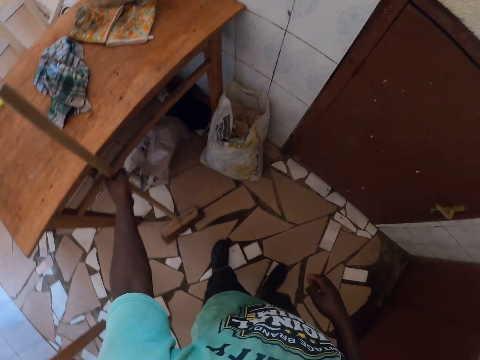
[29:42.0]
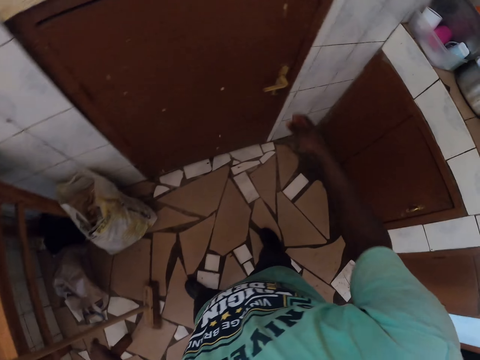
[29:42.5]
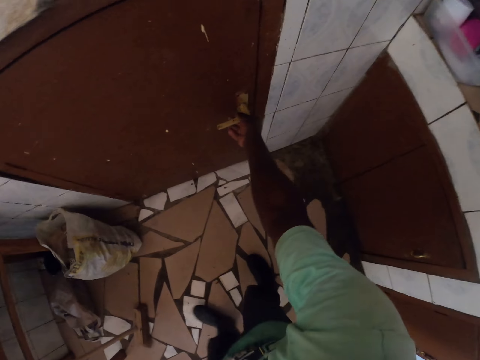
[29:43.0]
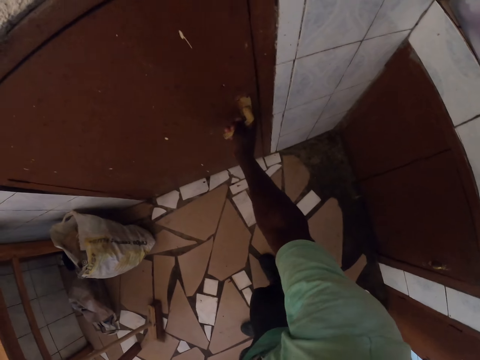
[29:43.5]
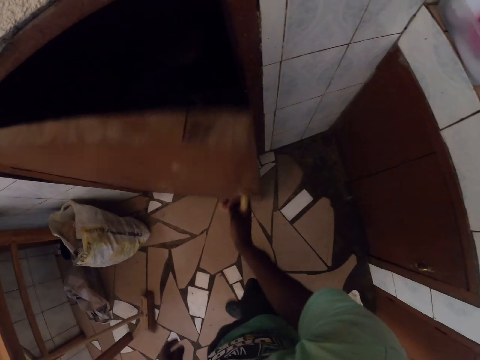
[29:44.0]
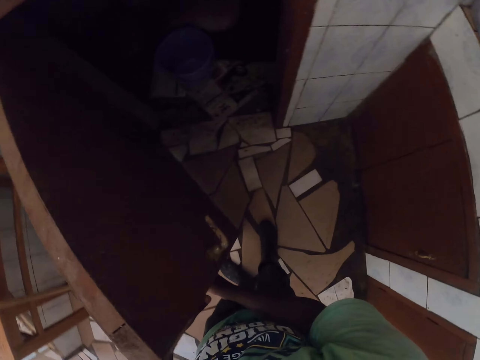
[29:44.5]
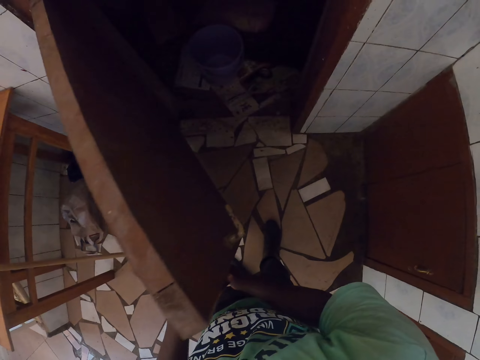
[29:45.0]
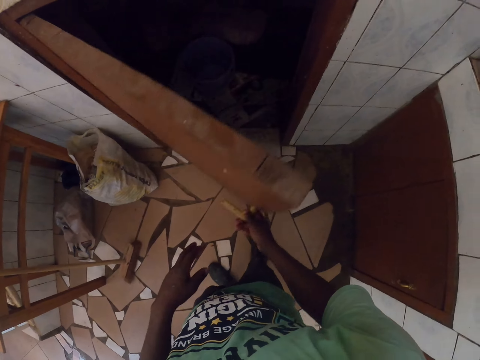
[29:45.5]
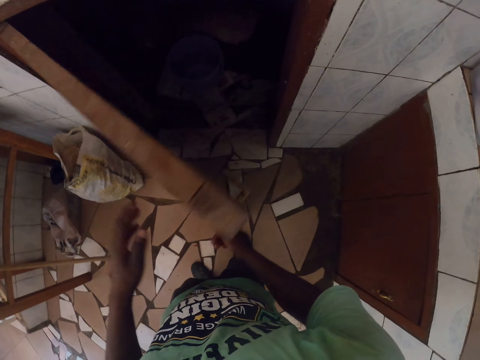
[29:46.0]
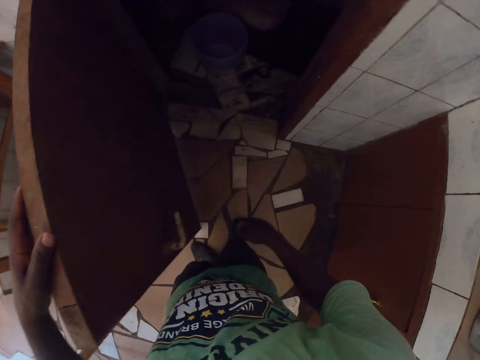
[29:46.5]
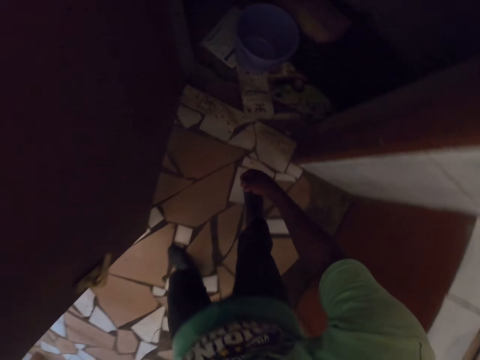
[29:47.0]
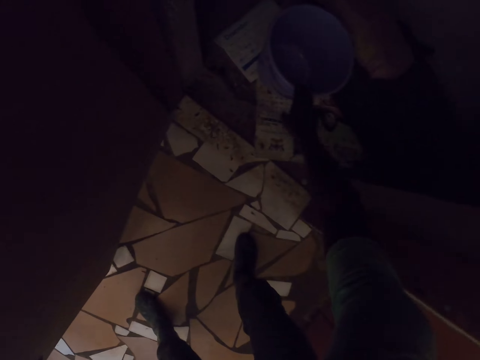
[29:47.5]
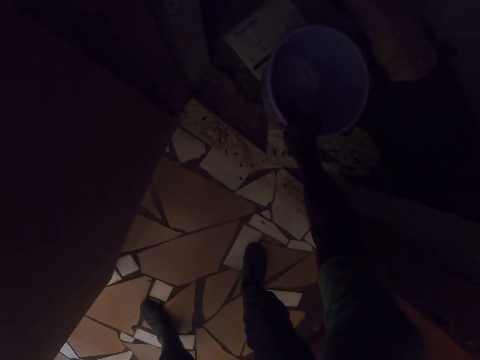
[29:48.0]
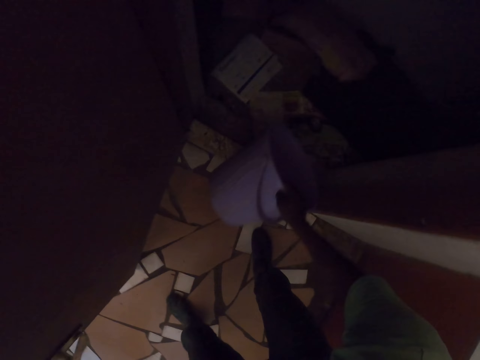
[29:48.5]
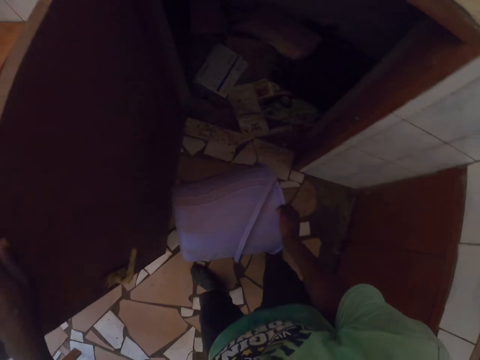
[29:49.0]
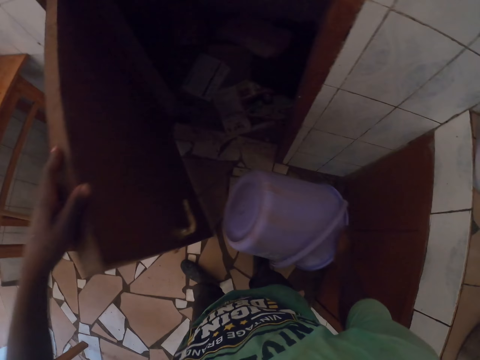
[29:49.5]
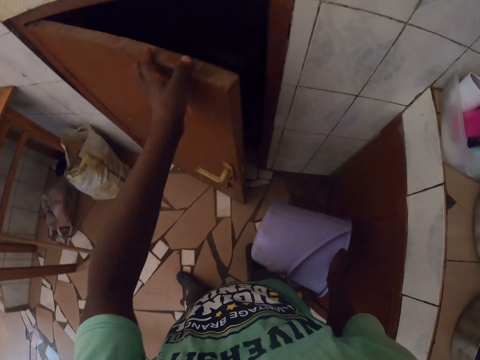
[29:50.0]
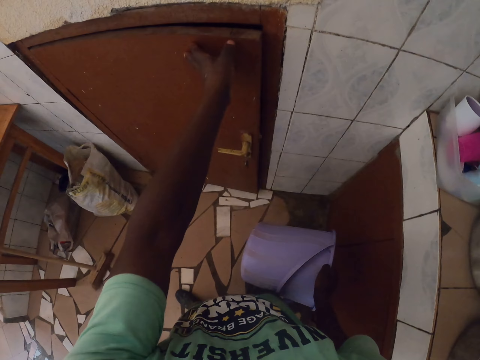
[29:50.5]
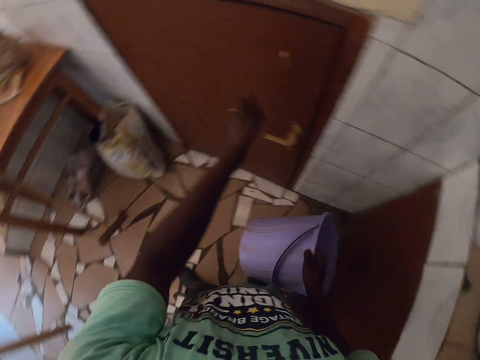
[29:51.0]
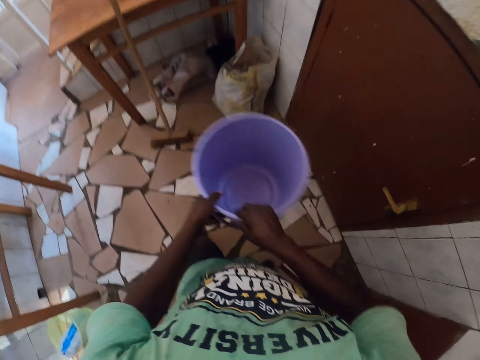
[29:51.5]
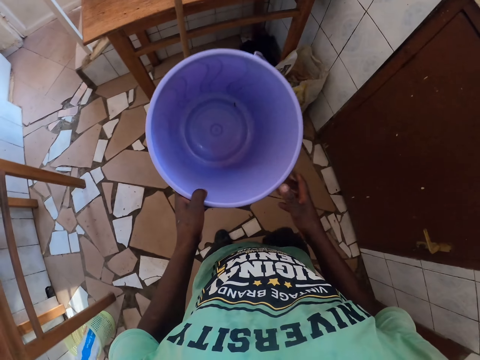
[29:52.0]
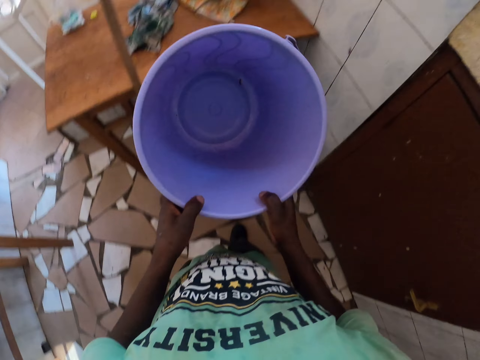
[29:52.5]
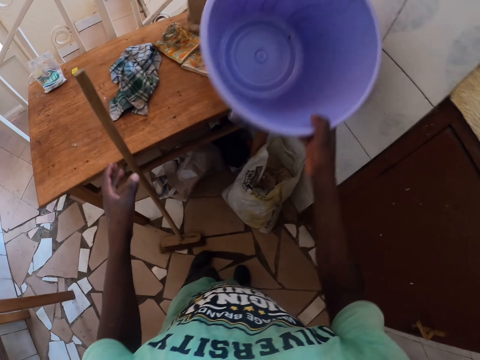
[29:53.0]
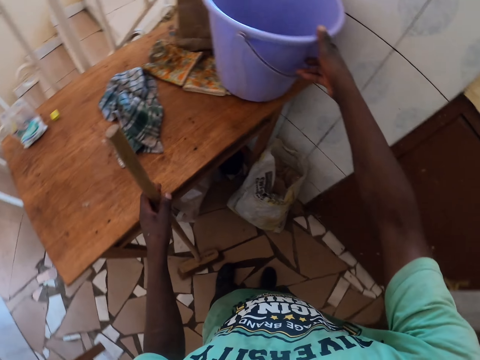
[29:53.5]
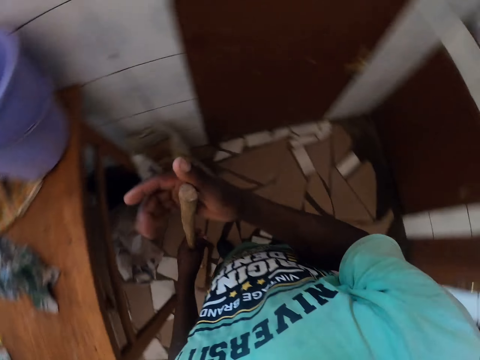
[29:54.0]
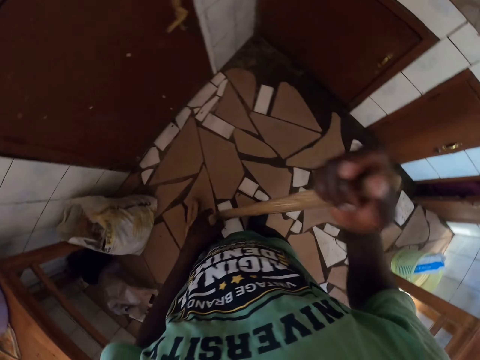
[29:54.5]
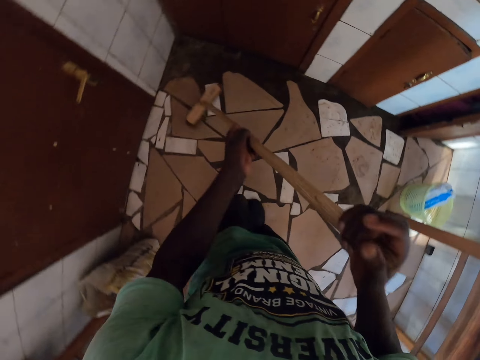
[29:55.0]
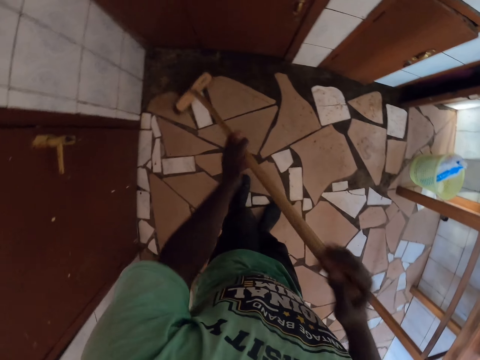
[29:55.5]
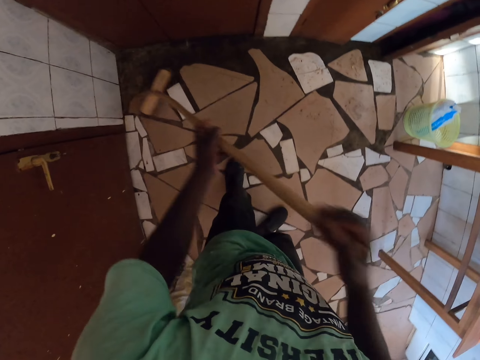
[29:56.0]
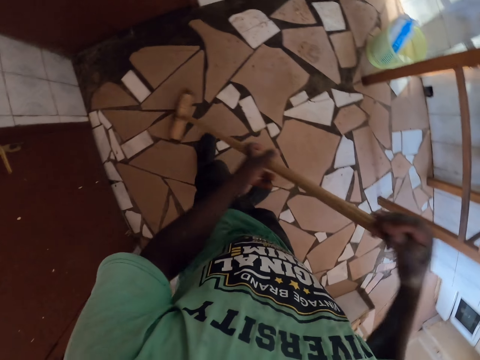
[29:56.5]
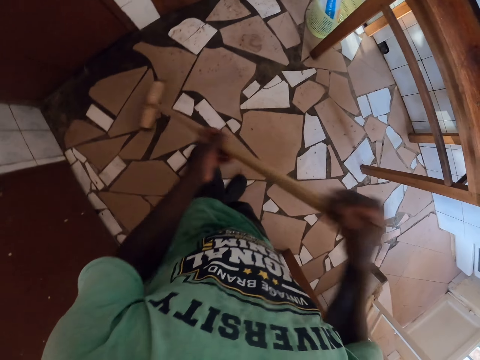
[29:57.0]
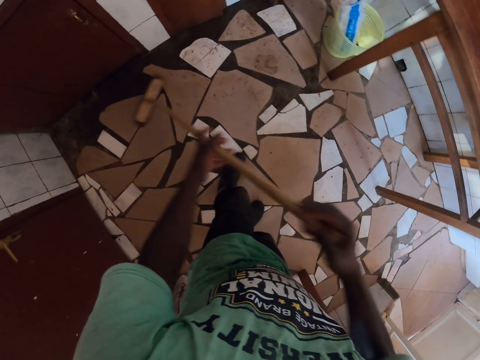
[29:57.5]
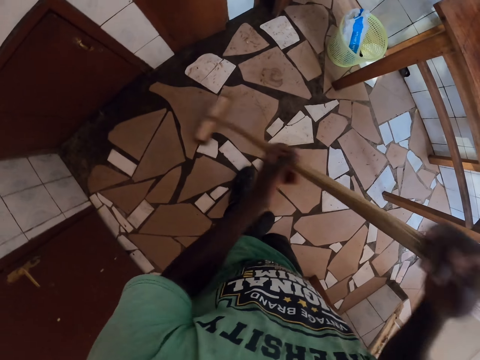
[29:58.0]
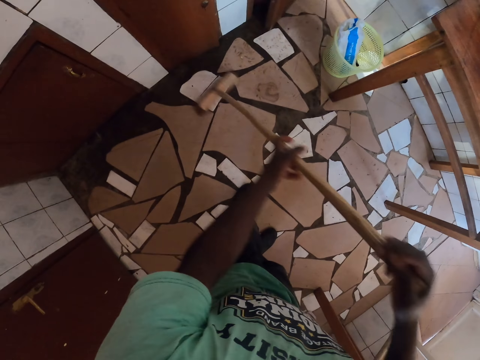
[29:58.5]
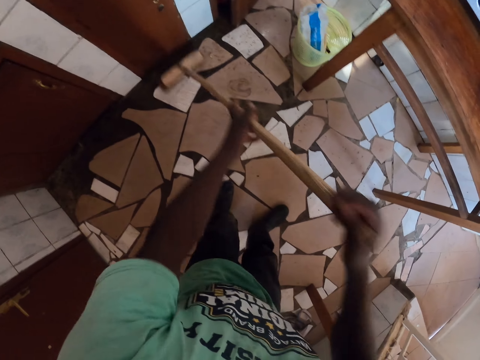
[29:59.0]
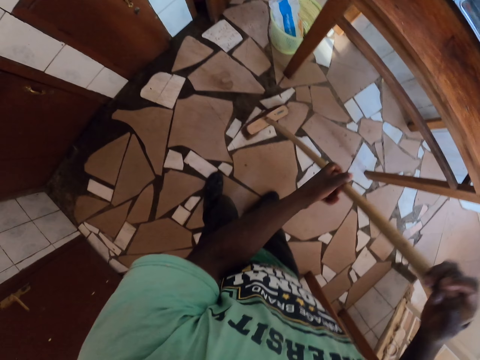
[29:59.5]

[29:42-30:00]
The camera wearer places a broom on a stand. They open a door. They reach out for a bucket. They pick up the bucket from a room. They close the door. They place the bucket on a table. They pick up the broom. They sweep the floor.

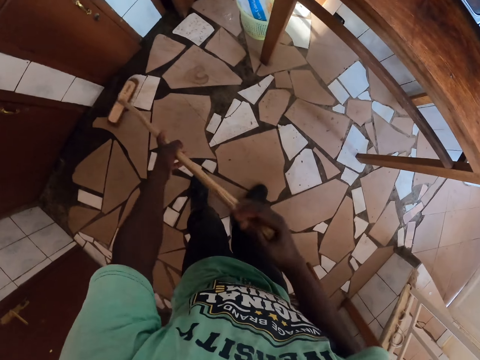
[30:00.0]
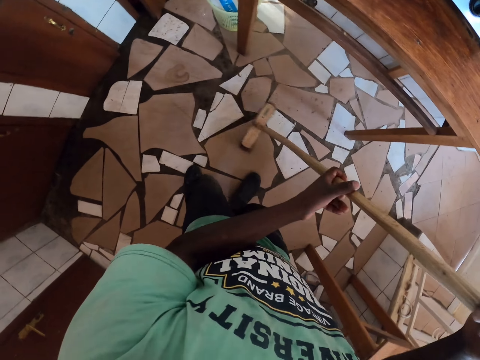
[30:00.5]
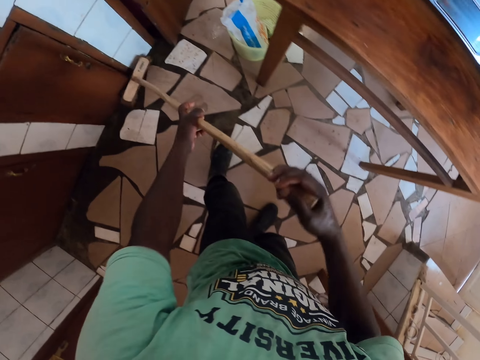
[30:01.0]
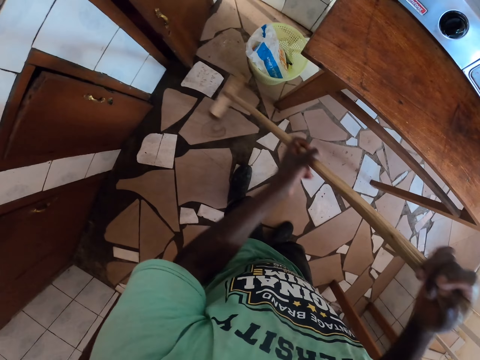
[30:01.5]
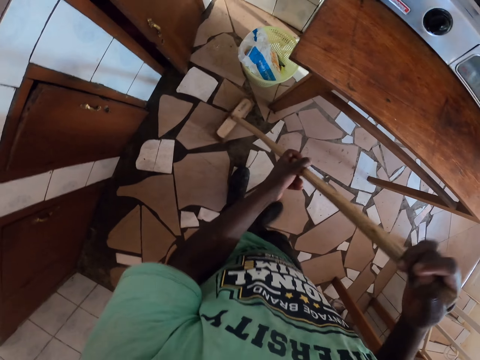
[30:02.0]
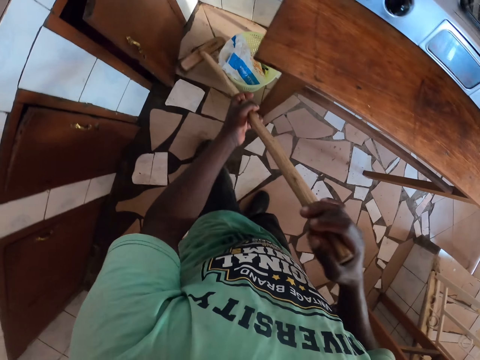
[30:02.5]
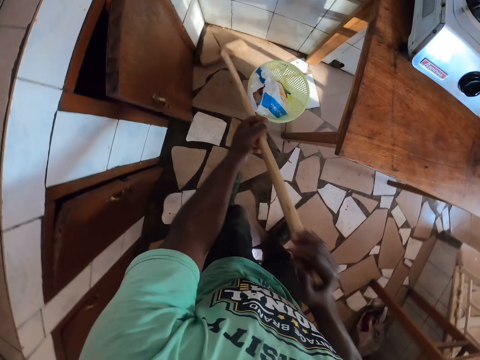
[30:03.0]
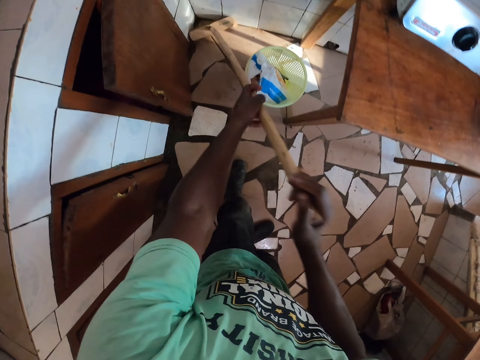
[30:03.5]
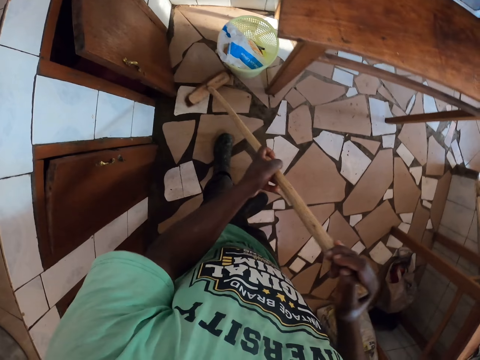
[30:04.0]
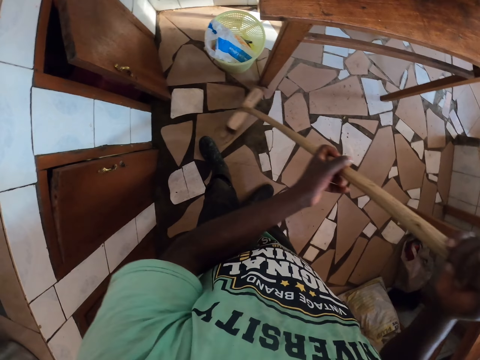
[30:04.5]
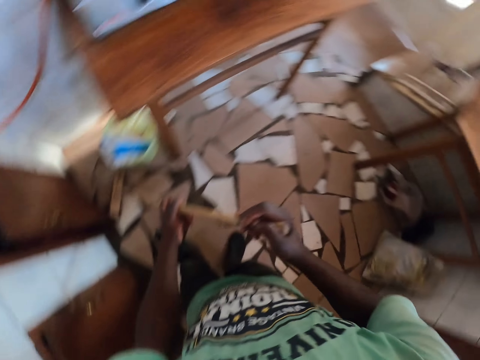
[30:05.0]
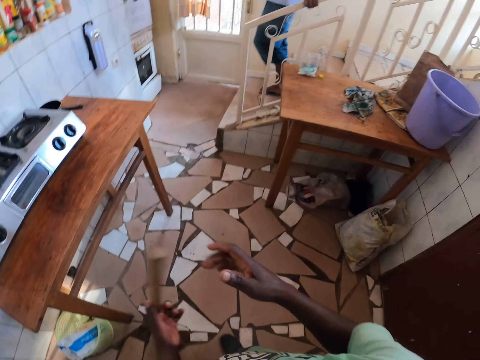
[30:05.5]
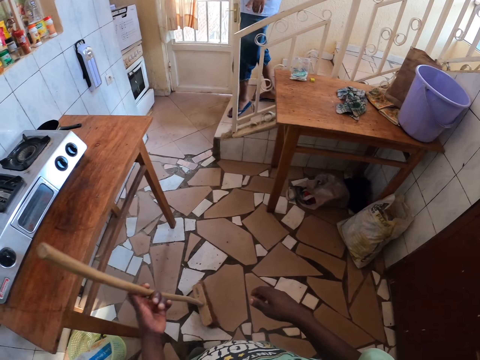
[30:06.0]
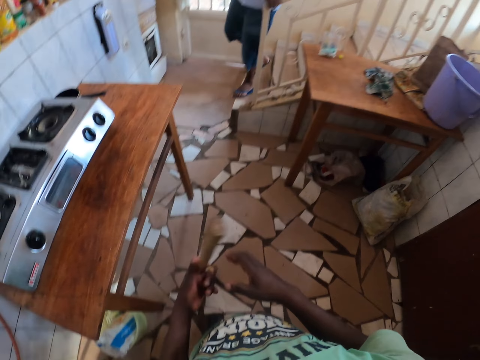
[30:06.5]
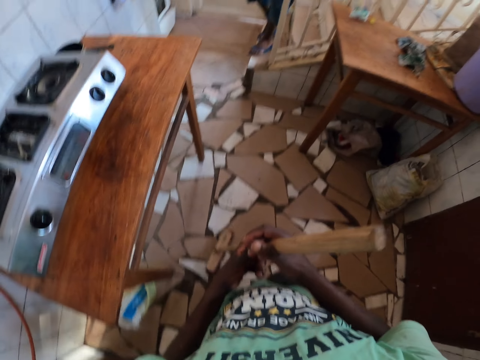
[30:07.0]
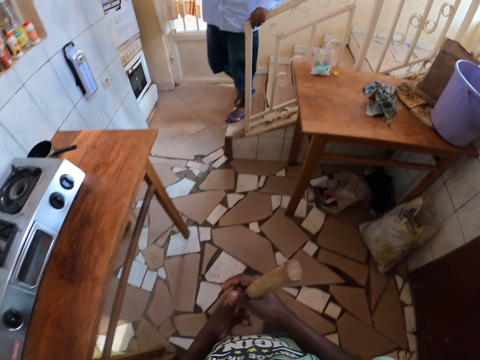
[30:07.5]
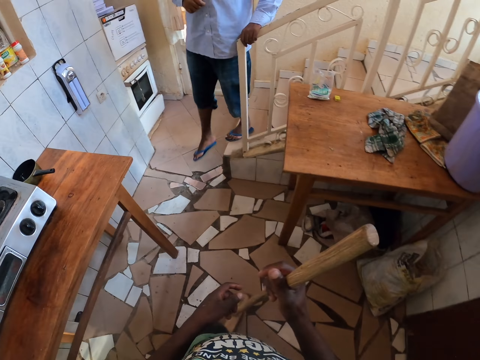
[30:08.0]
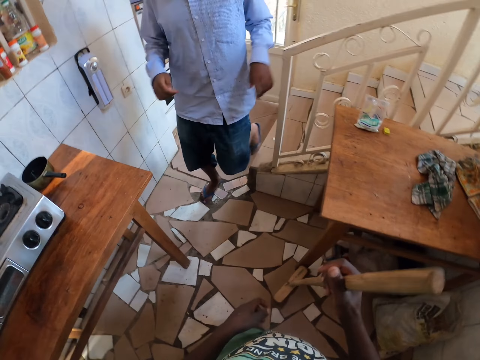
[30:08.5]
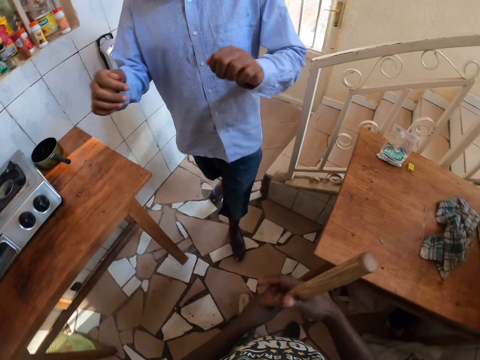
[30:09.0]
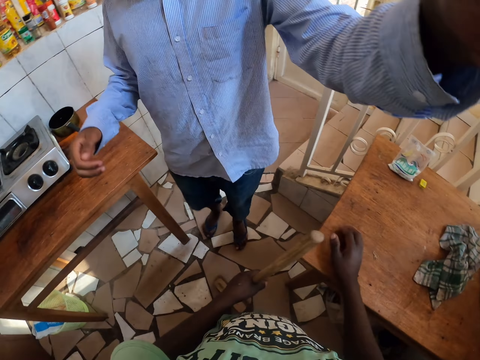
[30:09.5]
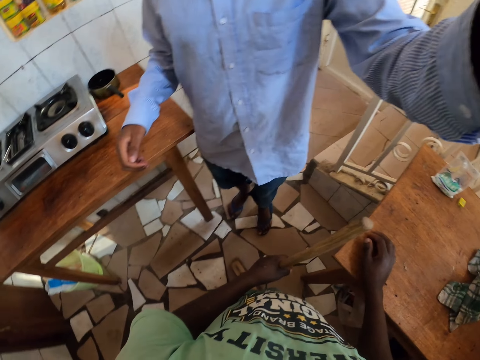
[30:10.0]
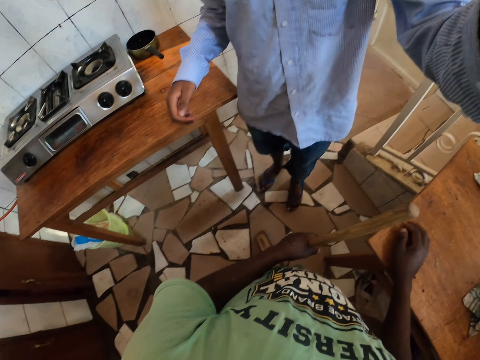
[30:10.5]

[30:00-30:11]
The camera wearer looks around. A person walks into the room. The camera wearer holds a broom and converses with the person. The person adjusts the camera.
